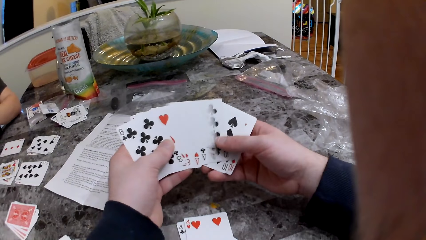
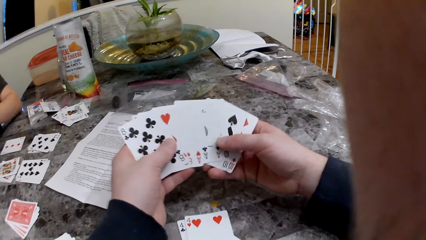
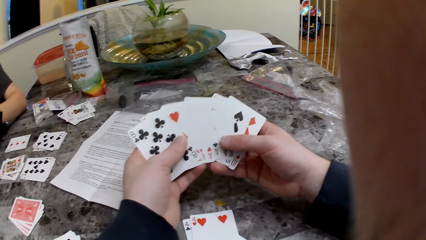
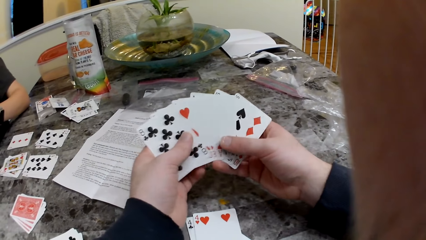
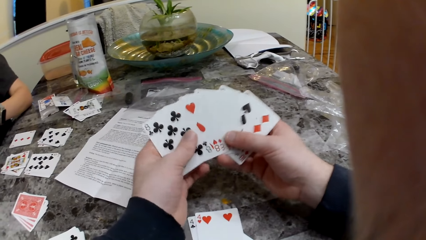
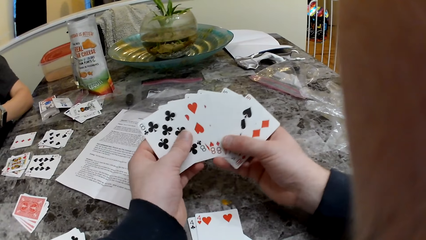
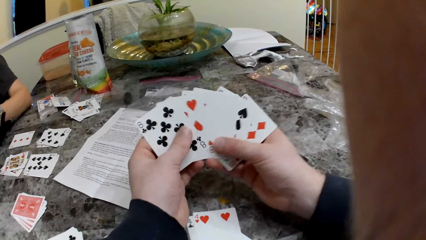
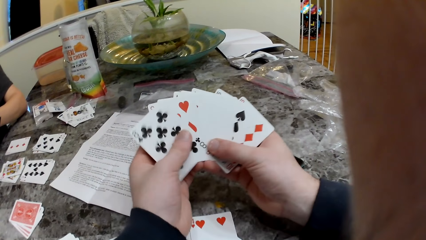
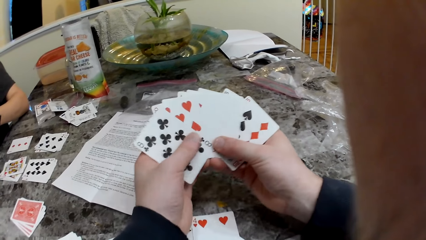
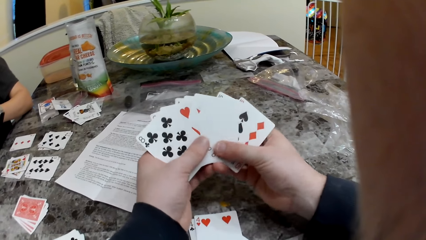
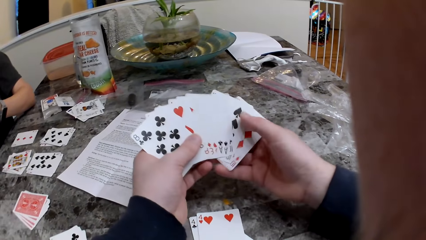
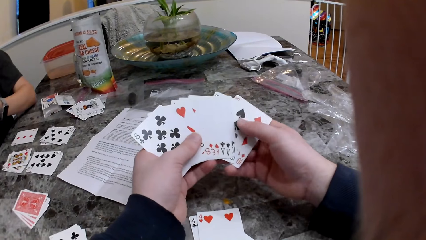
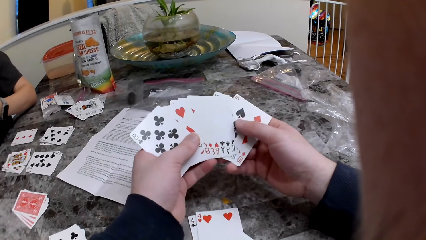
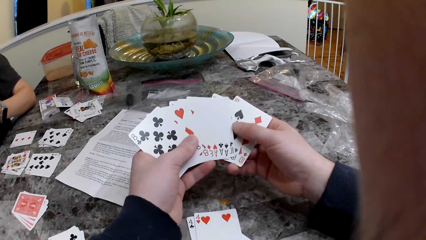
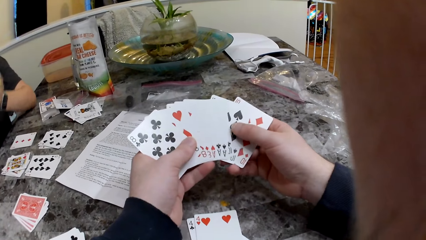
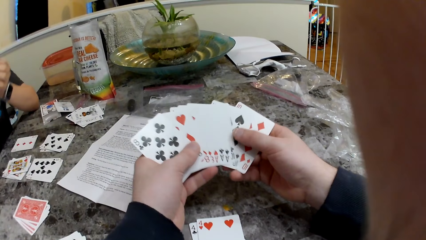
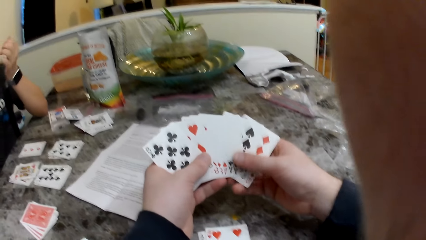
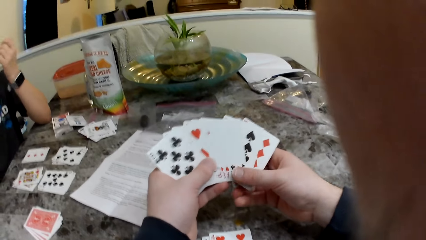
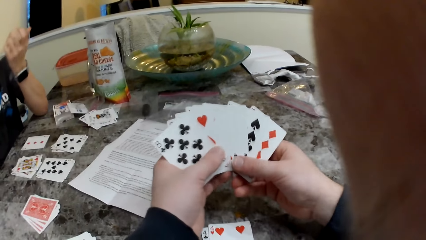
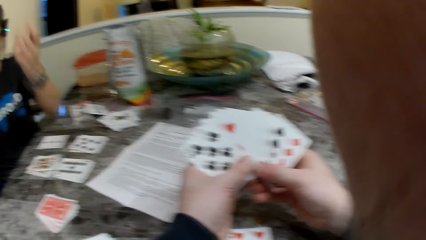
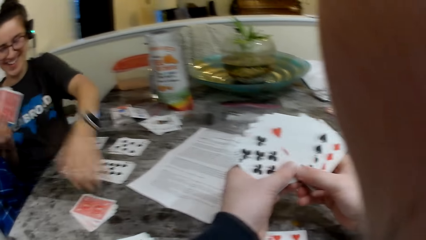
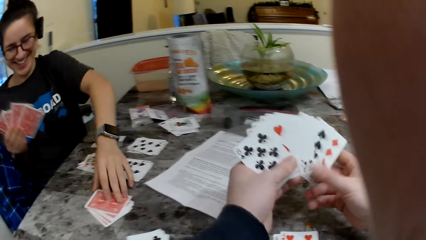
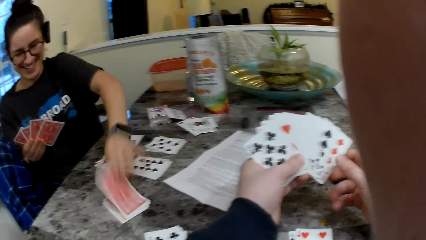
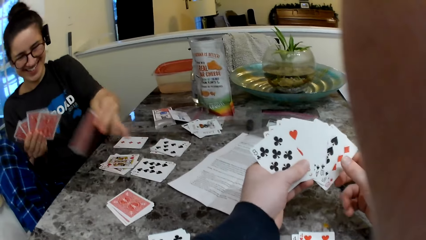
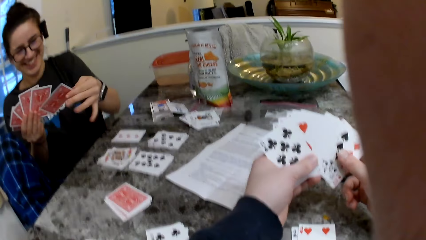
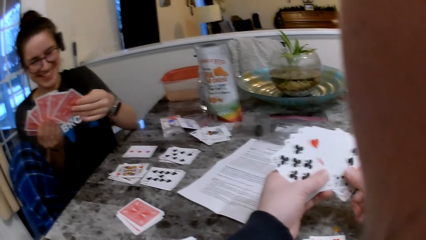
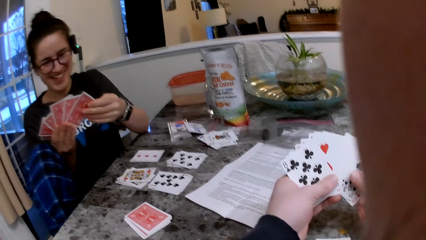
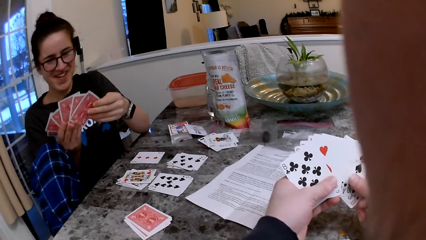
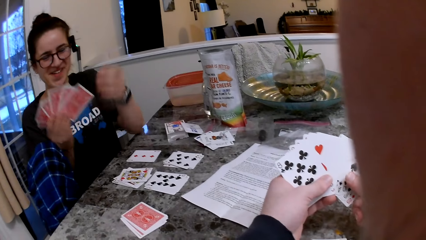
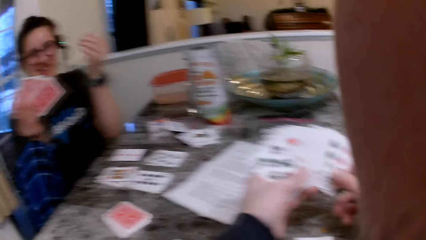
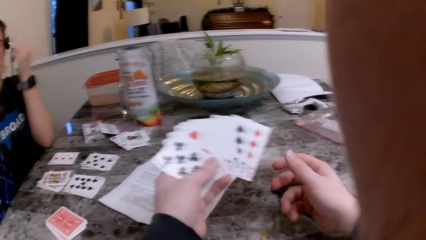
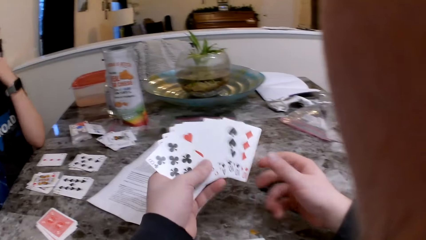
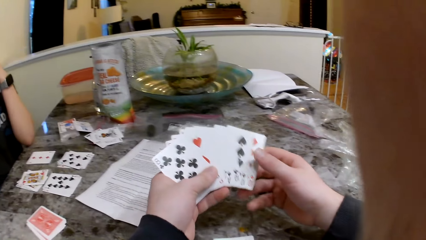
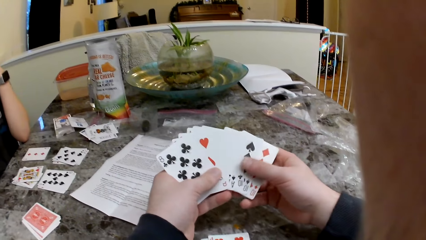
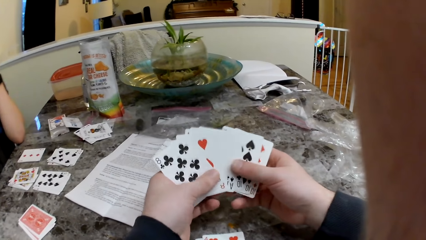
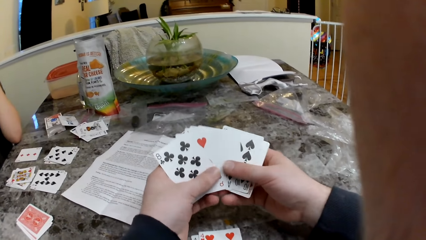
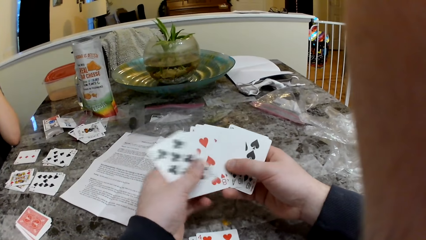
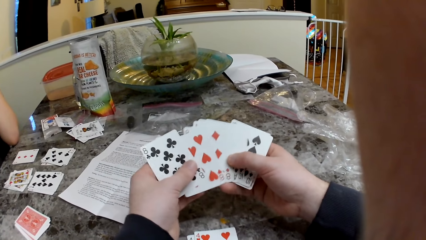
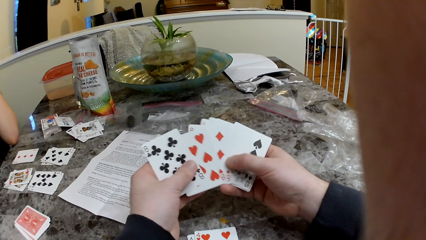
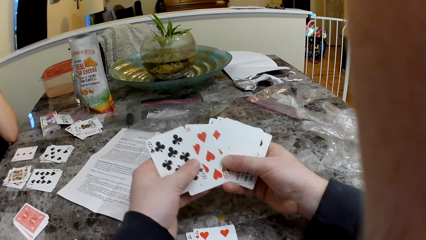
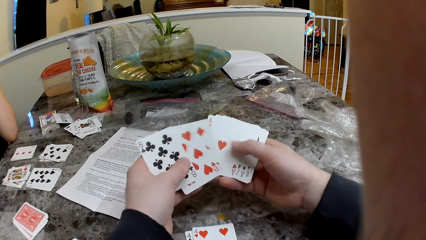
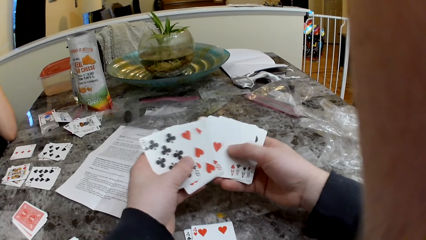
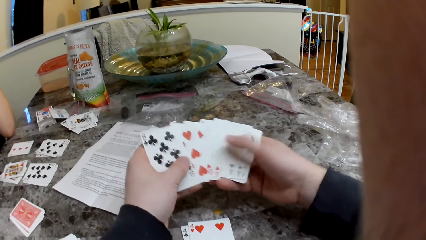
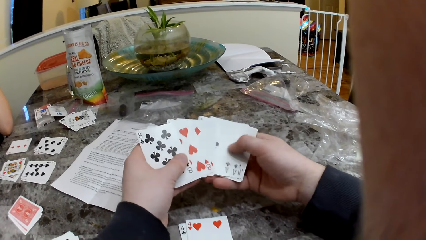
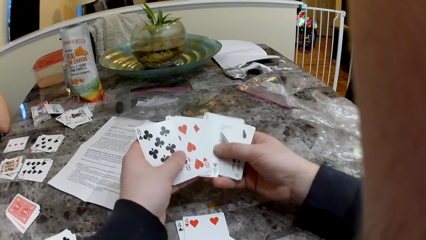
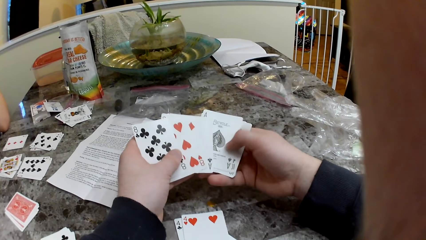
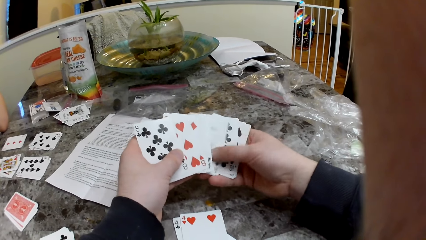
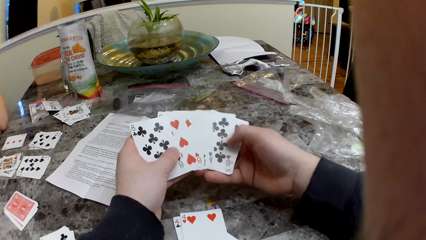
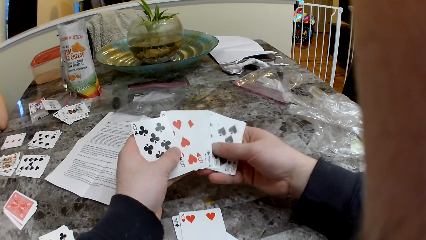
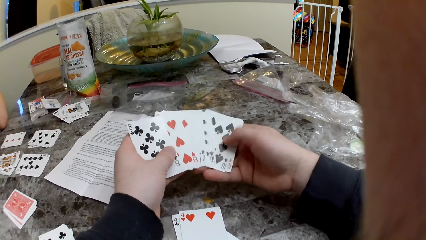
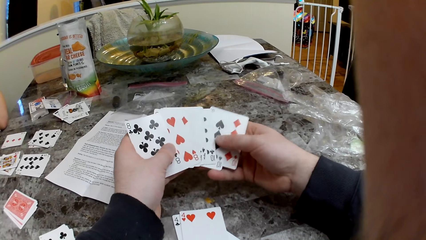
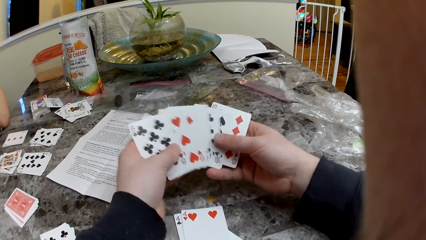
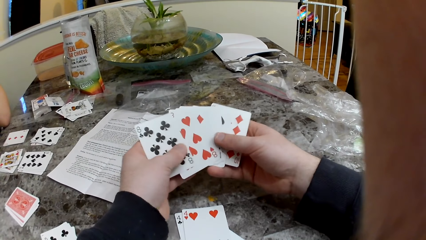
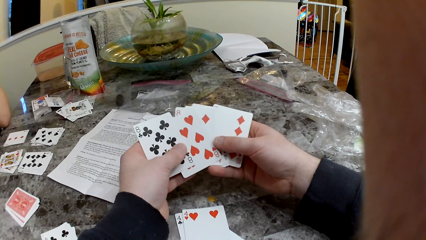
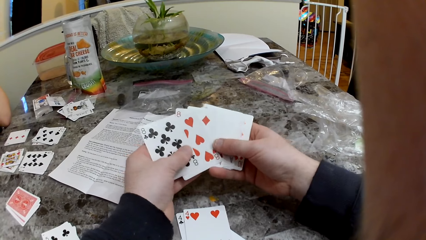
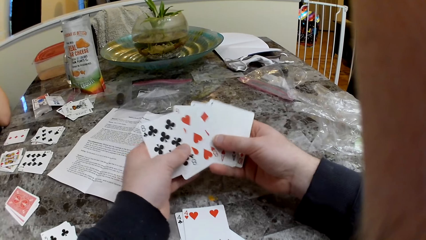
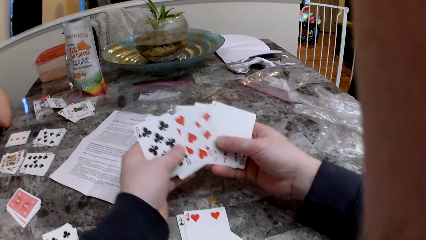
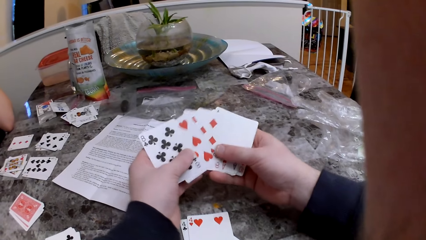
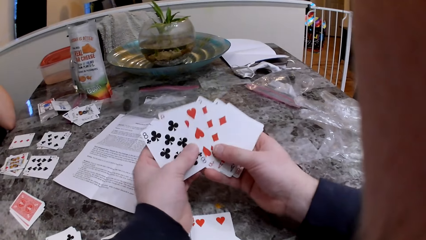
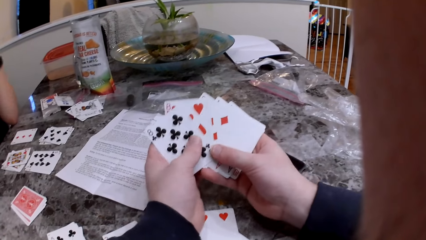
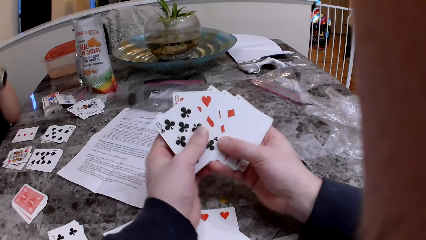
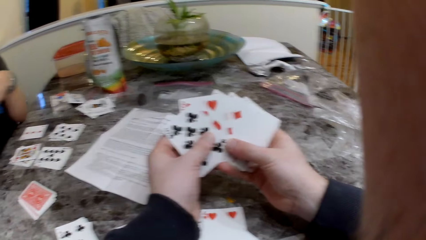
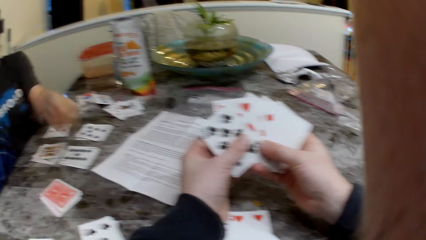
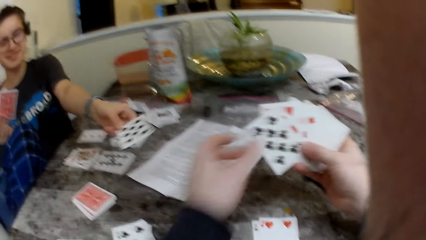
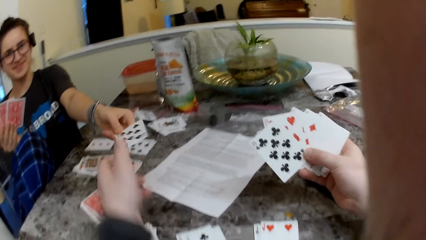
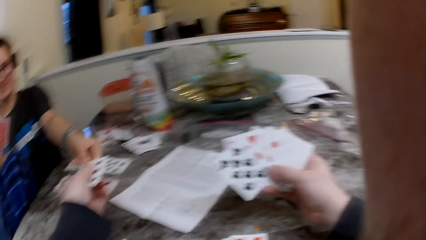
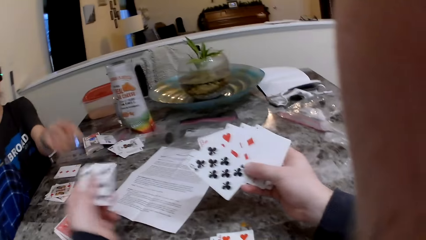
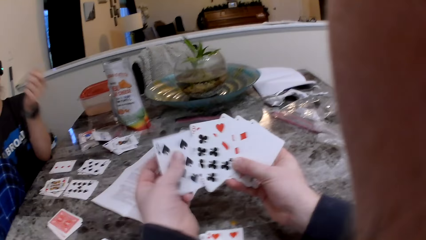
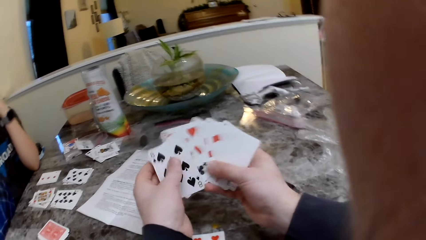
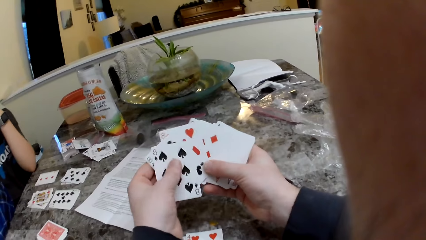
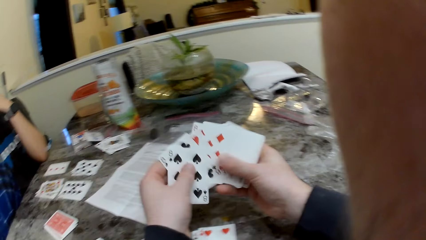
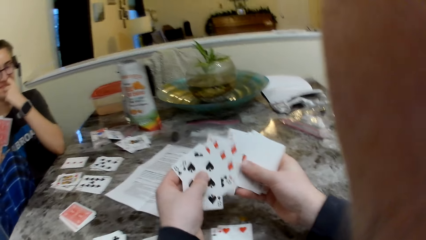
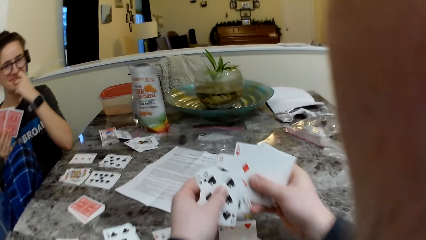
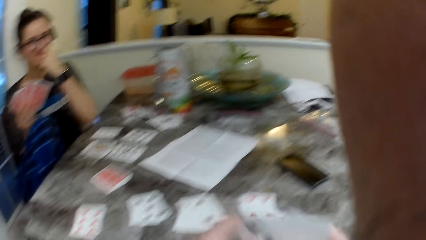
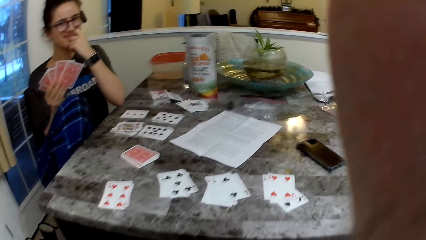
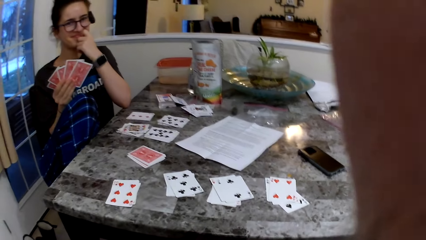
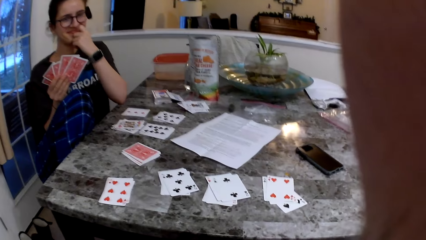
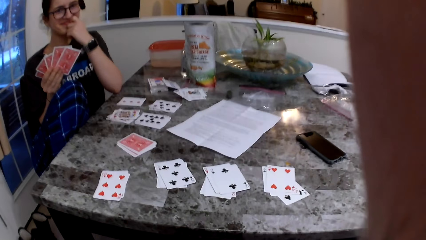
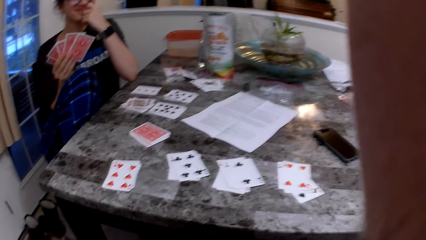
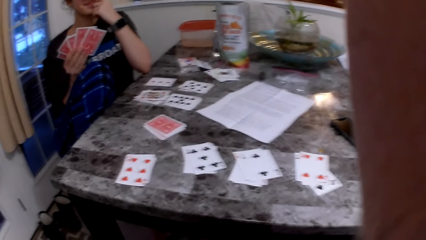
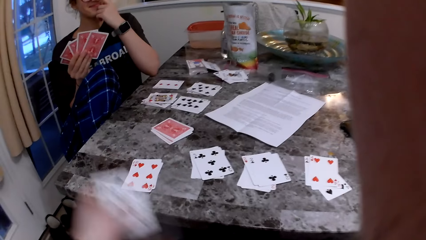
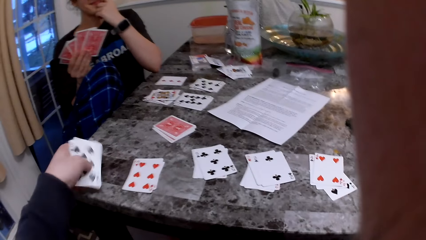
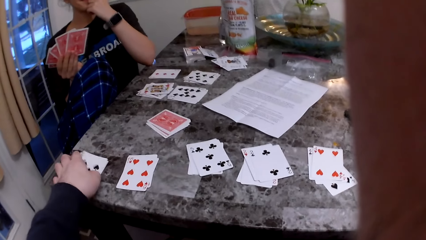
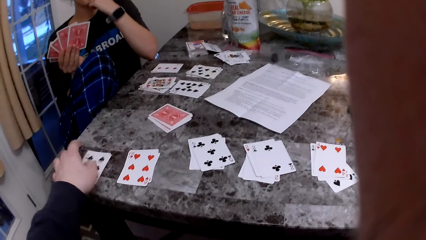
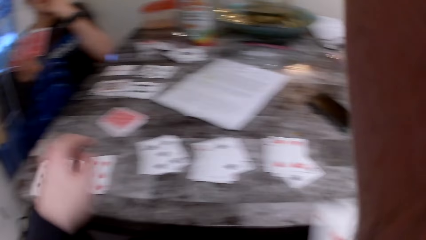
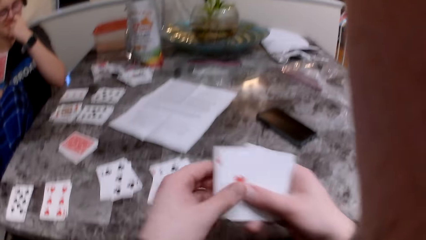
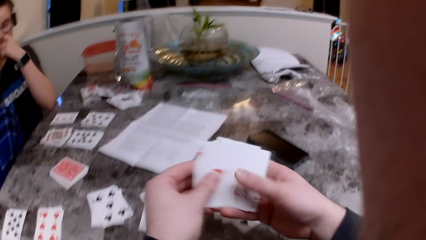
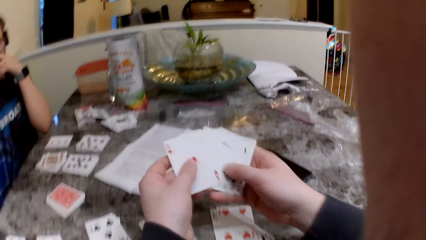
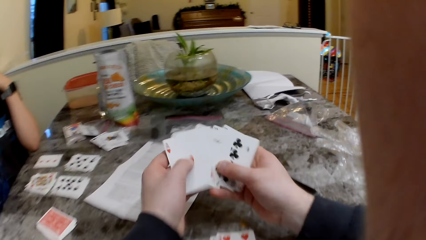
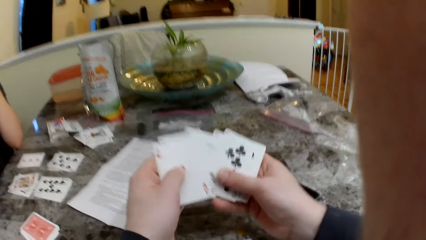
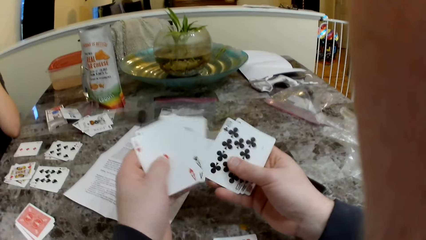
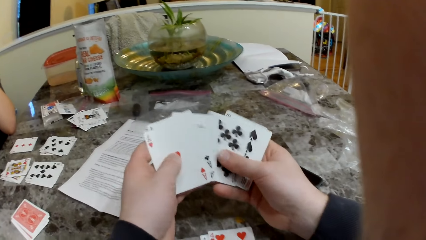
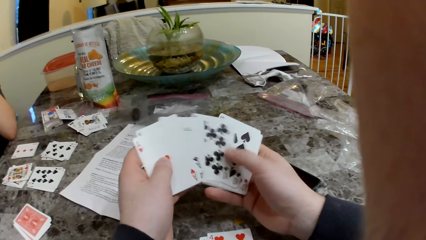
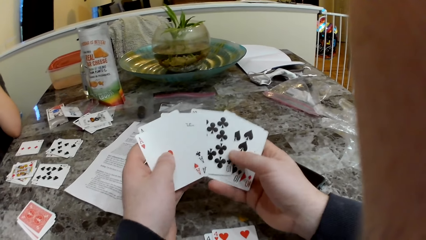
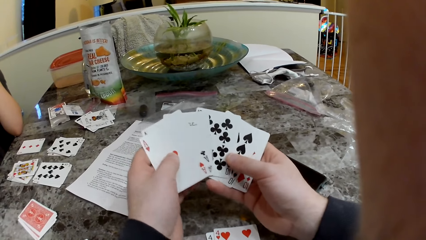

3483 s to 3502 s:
The girl converses with the camera wearer. The camera wearer shuffles cards. The girl picks a card from the deck of cards on the table with her left hand. The camera wearer speaks to the girl. He checks the cards in his hands. He shuffles cards. The girl passes a card to the camera wearer with her left hand. The camera wearer collects the card from the girl with his left hand. The girl responds to the camera wearer. The camera wearer shuffles cards. He places some cards on the table with his left hand. He shuffles cards. He checks the cards in his hands. He speaks to the girl.
